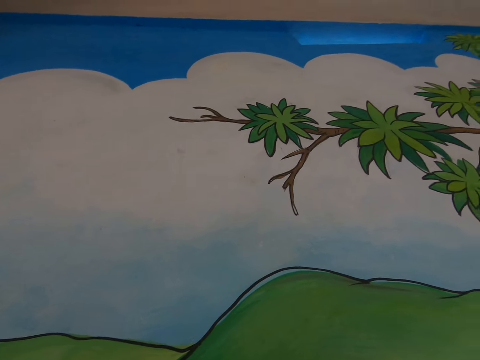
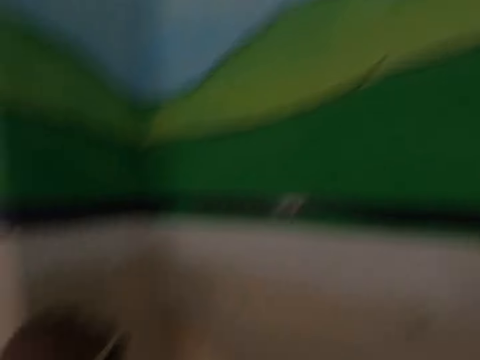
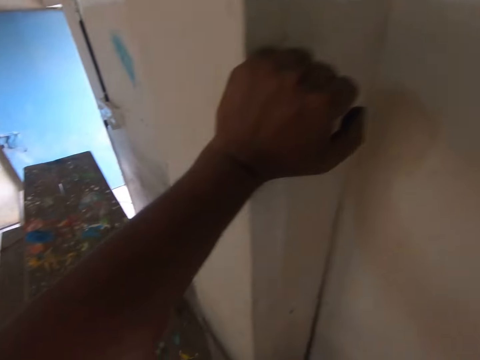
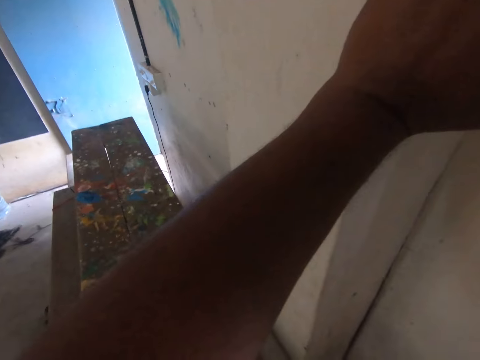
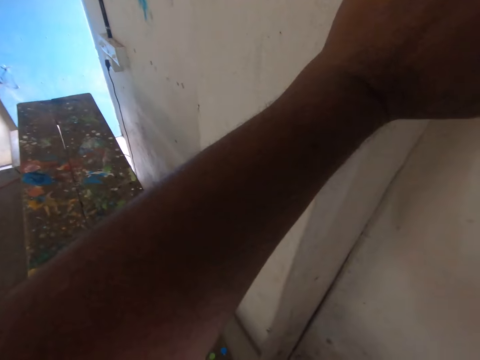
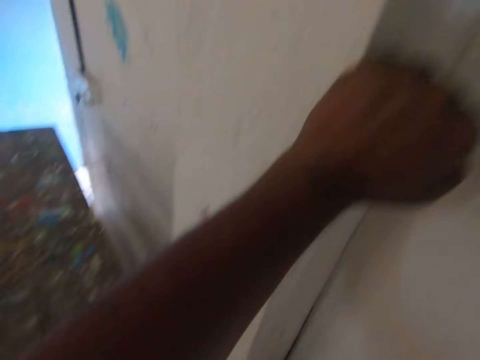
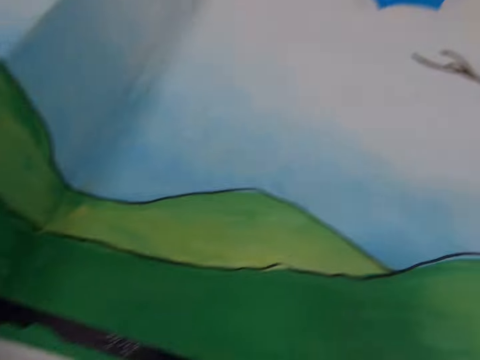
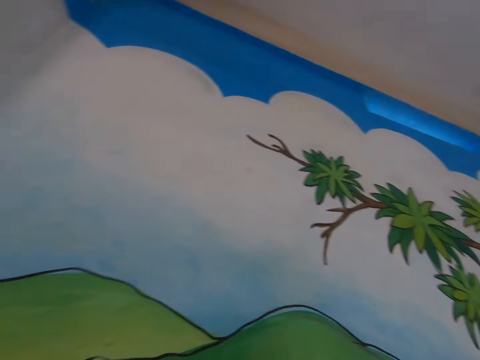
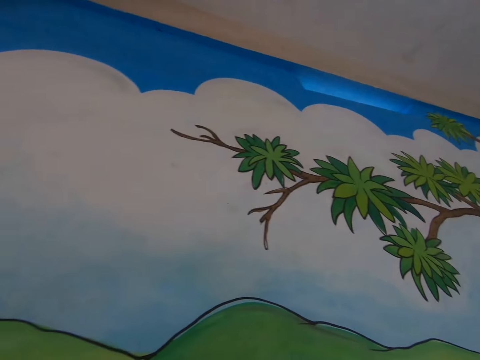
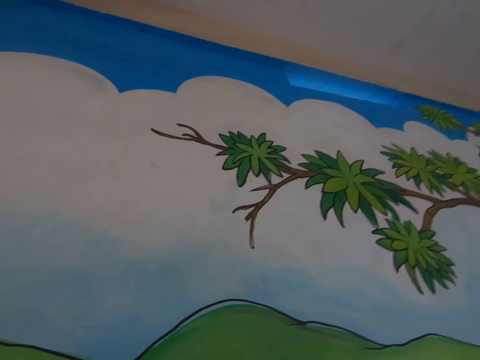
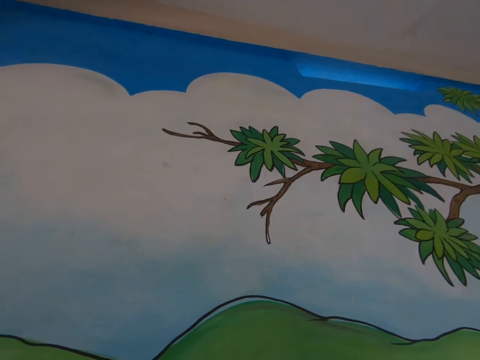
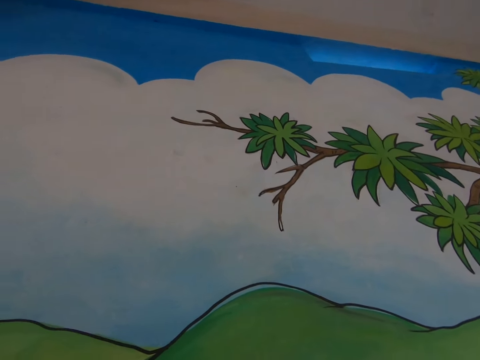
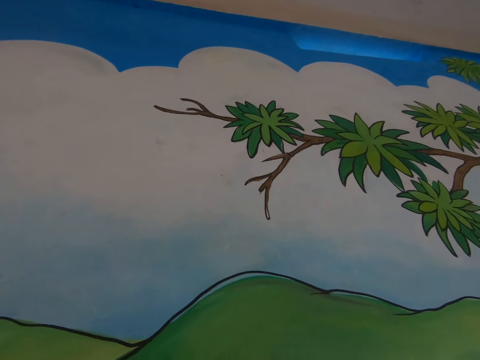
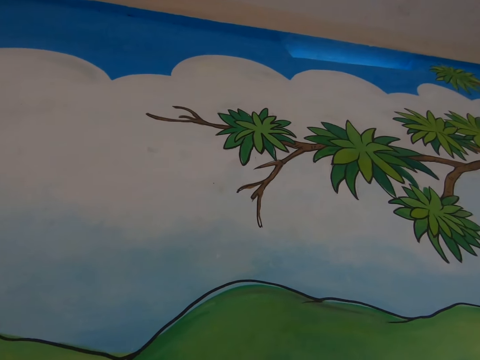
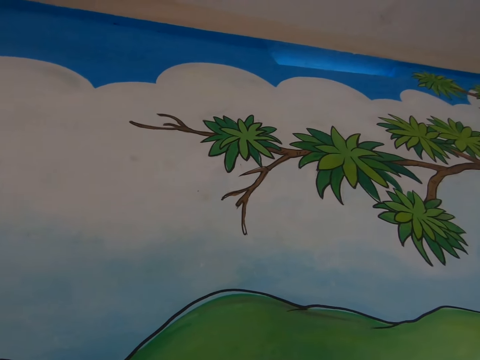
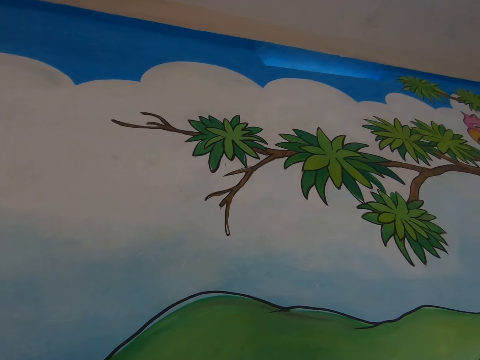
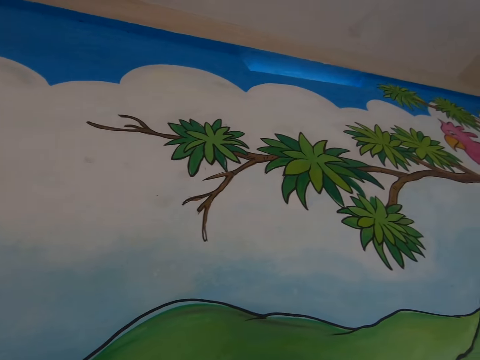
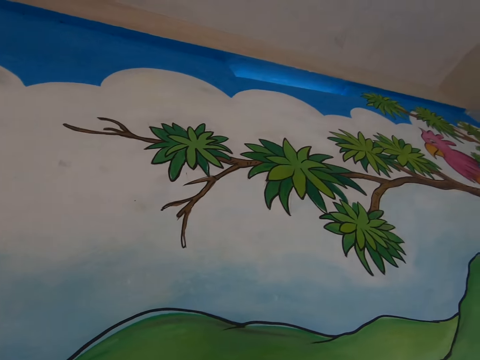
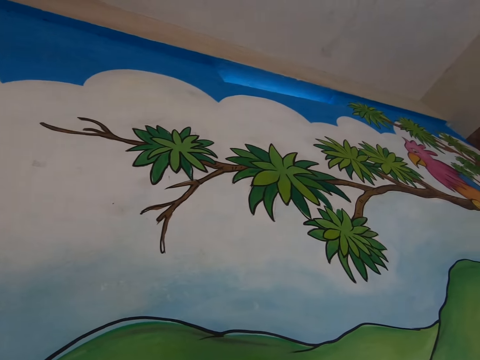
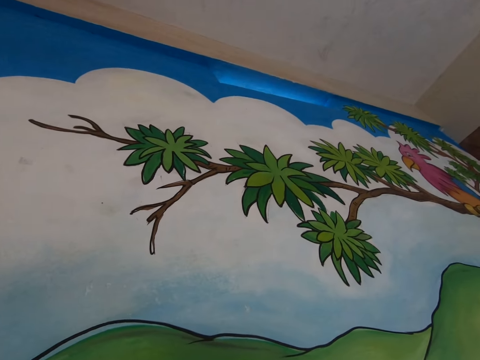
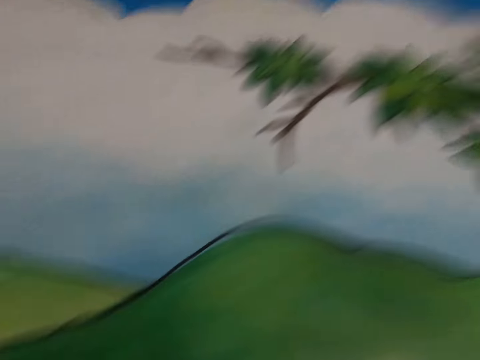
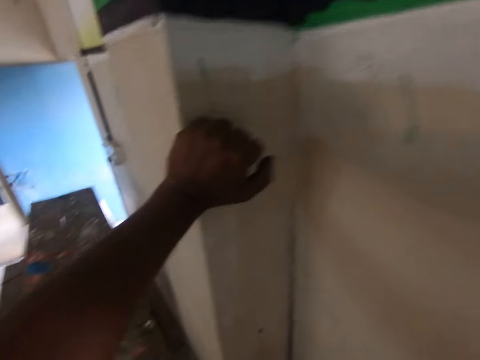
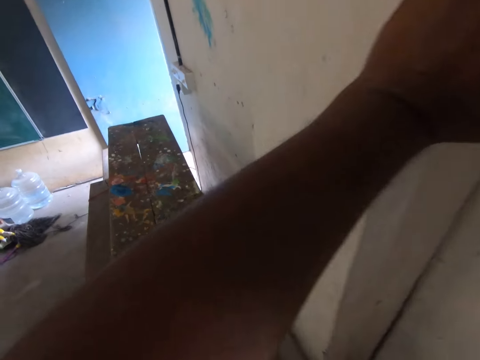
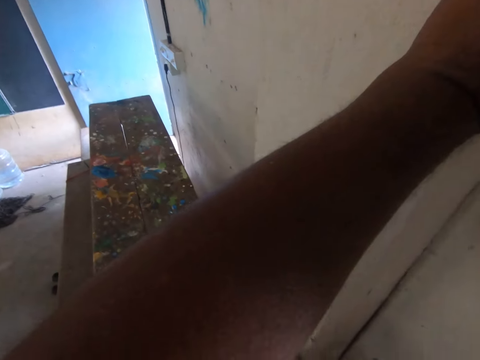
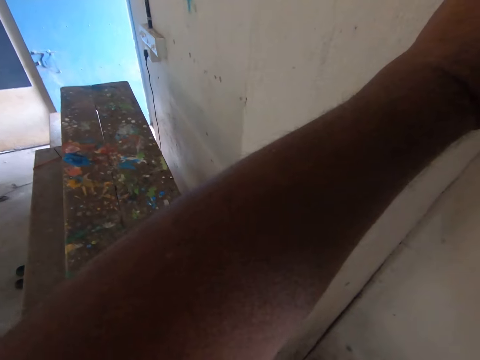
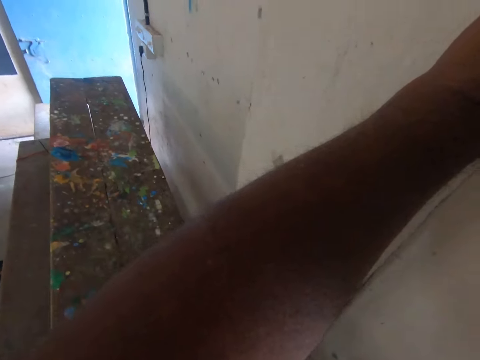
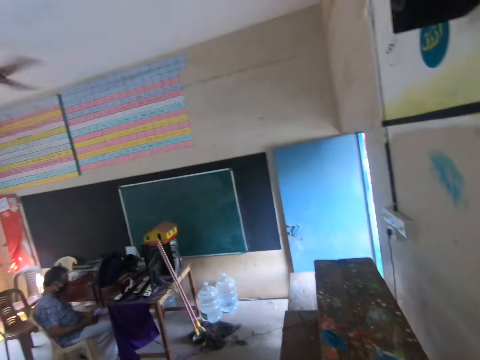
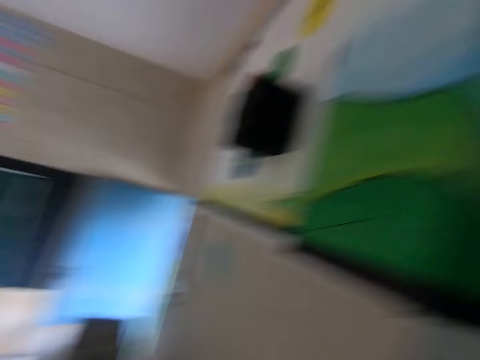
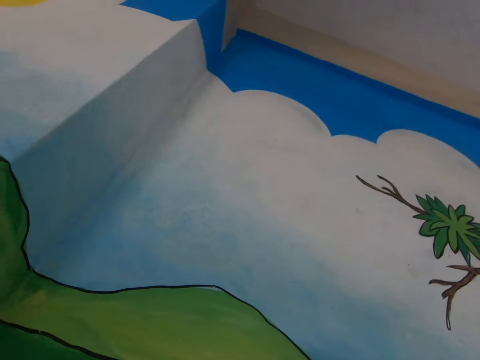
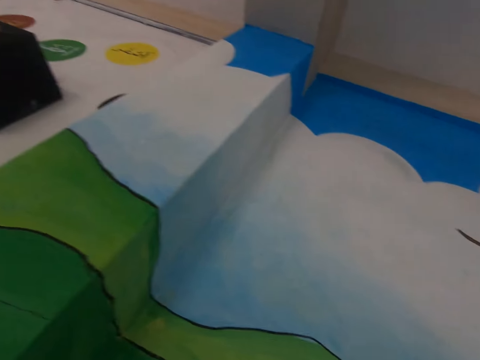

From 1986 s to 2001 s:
The camera wearer looks around. They communicate with a man.

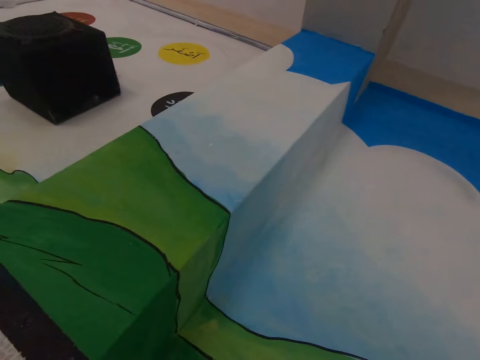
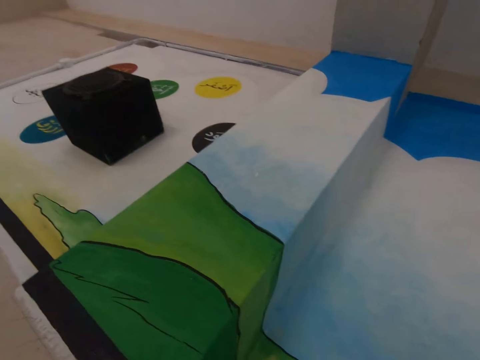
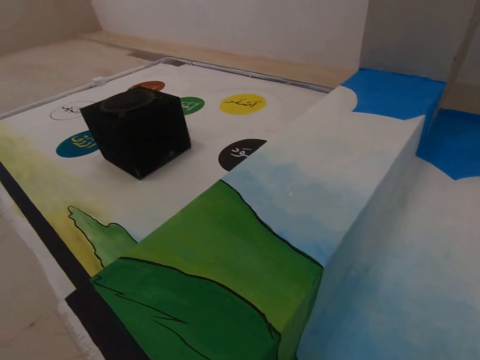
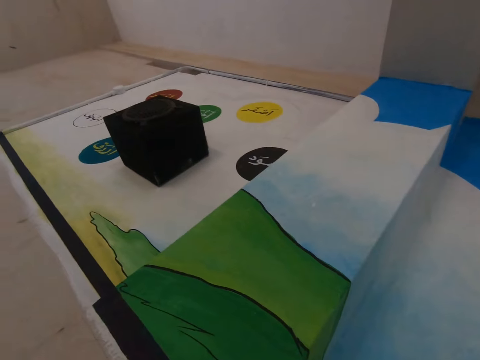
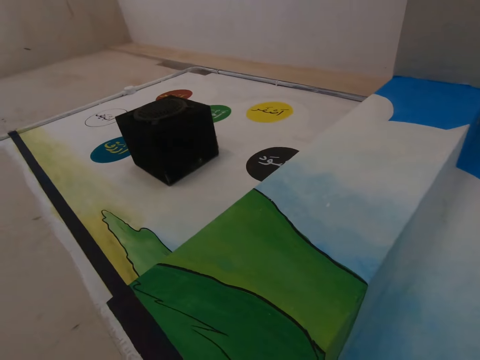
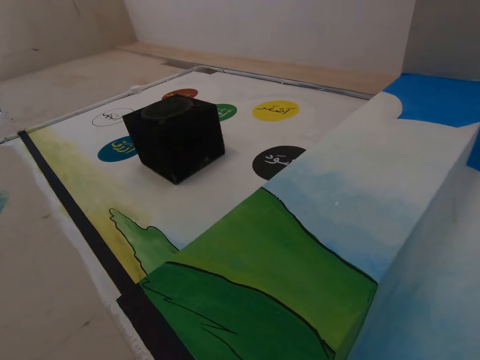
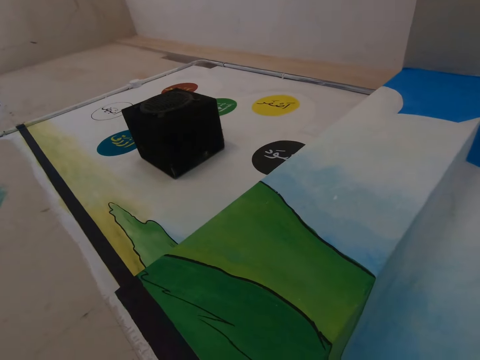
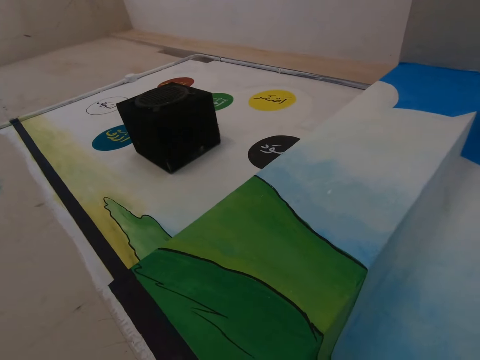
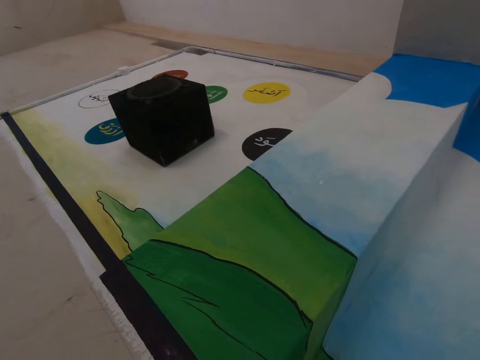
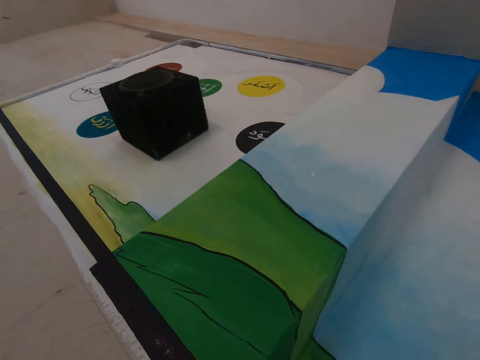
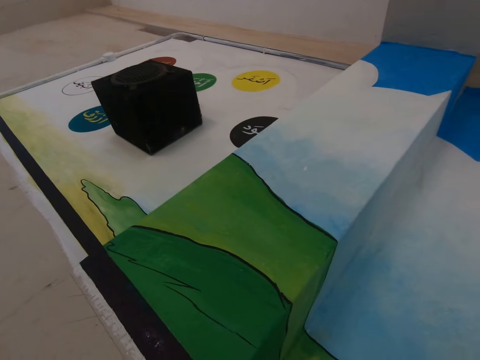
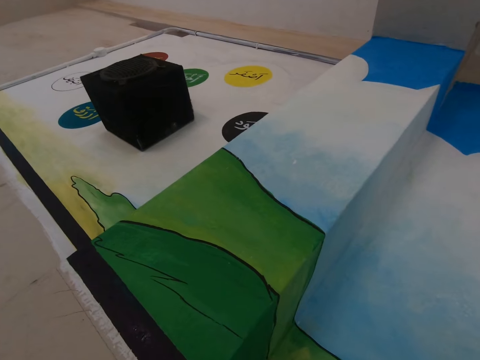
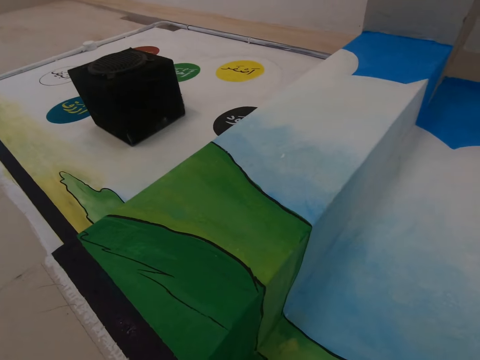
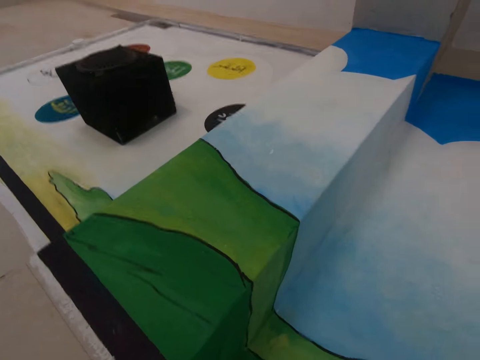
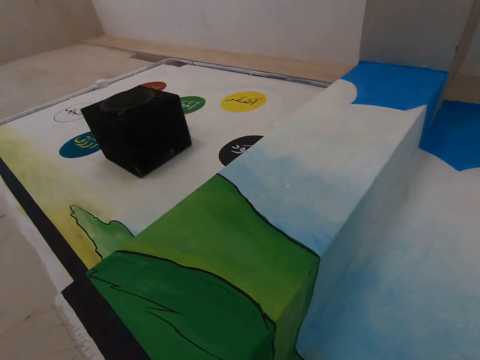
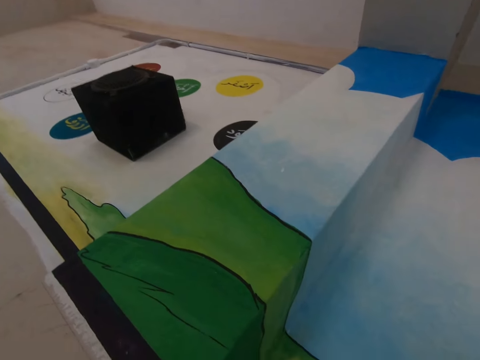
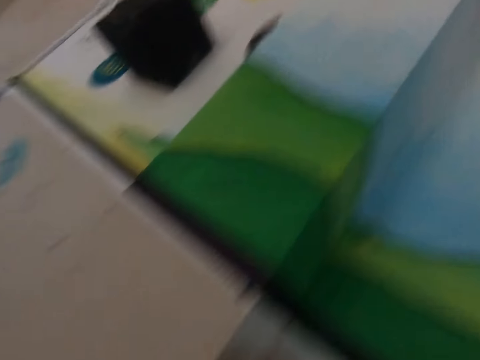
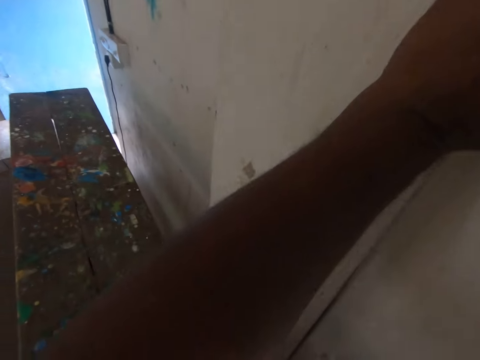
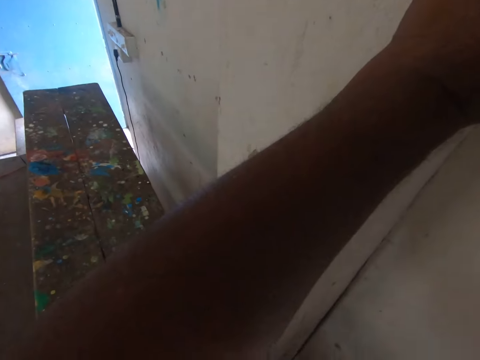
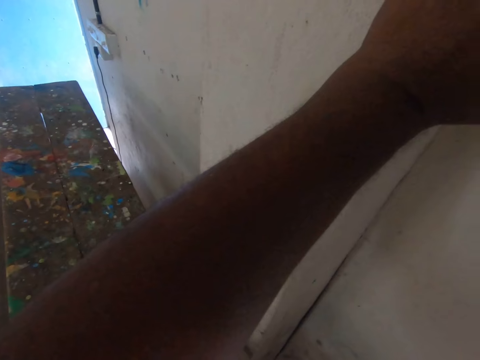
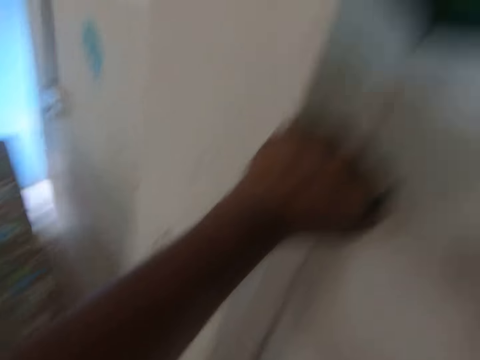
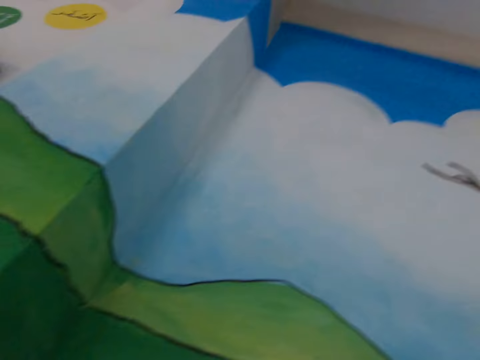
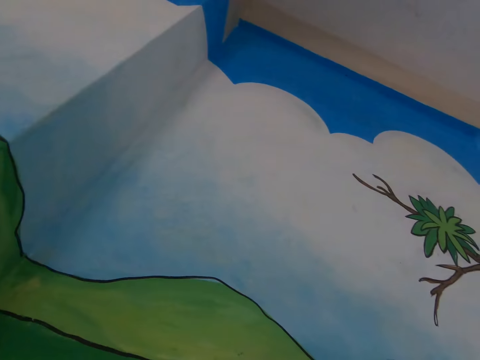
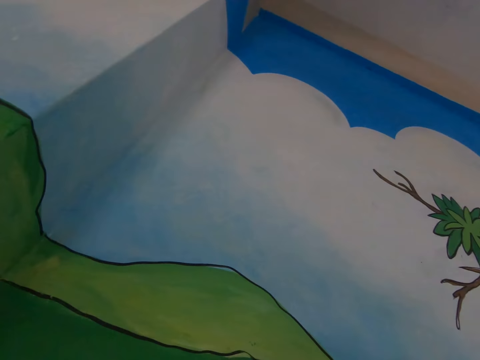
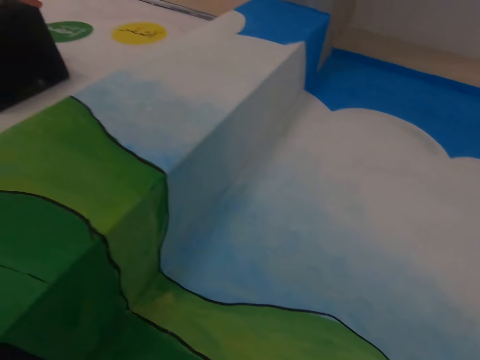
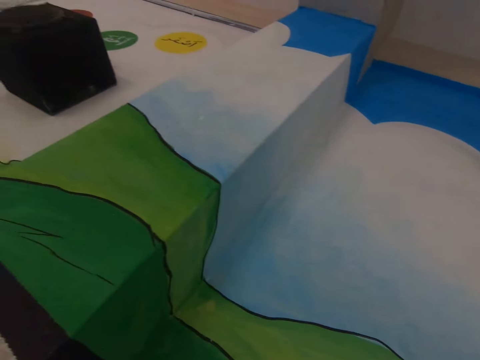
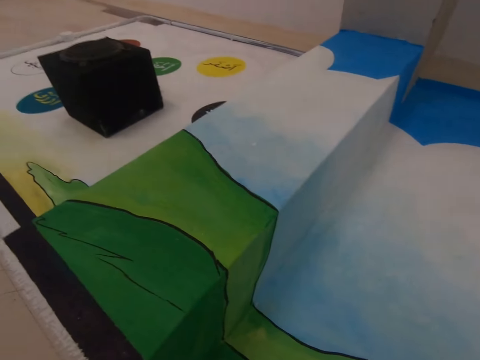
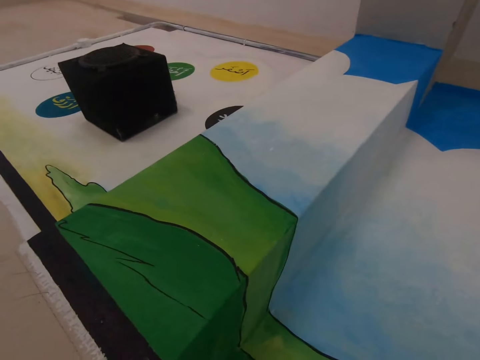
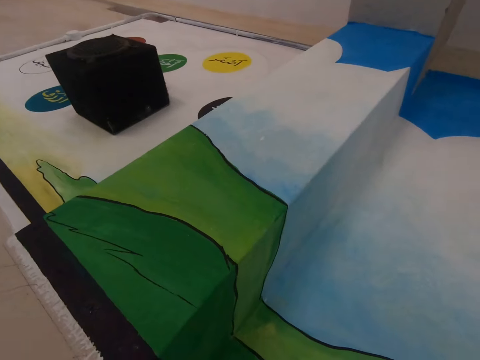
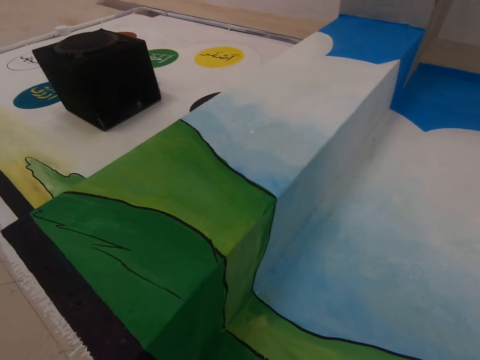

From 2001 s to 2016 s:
The camera wearer stares around.
